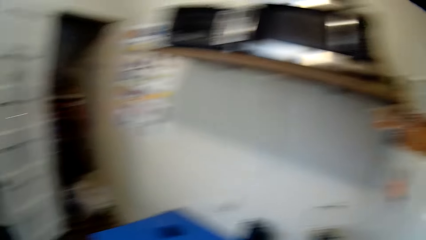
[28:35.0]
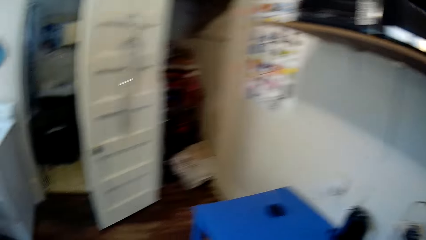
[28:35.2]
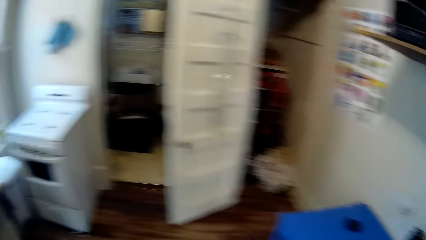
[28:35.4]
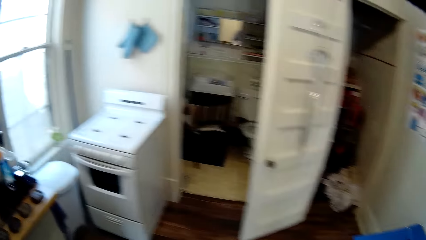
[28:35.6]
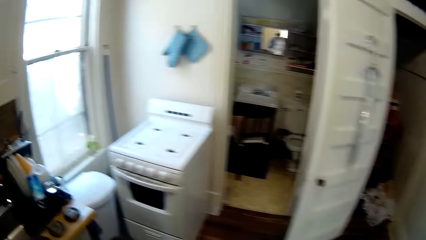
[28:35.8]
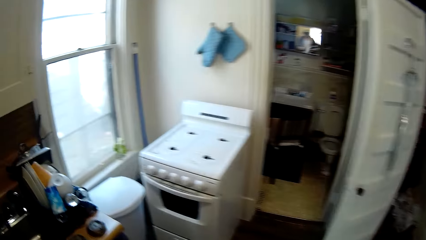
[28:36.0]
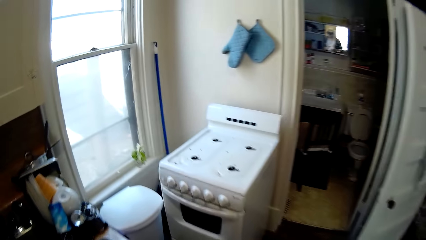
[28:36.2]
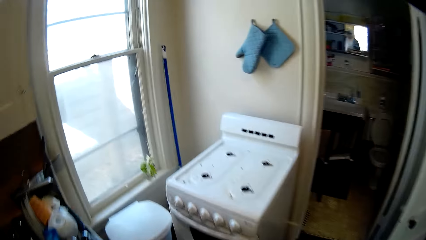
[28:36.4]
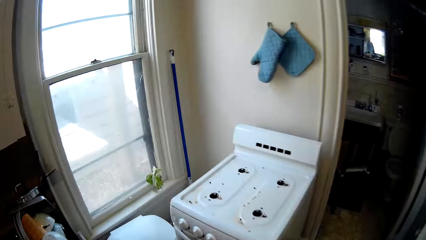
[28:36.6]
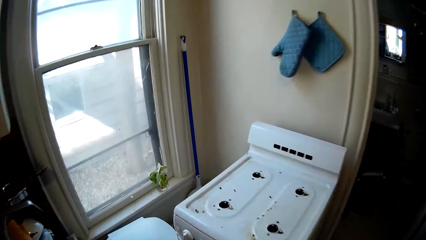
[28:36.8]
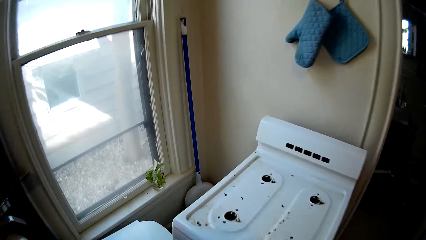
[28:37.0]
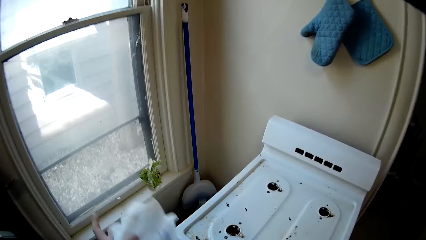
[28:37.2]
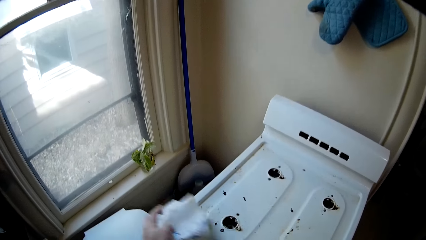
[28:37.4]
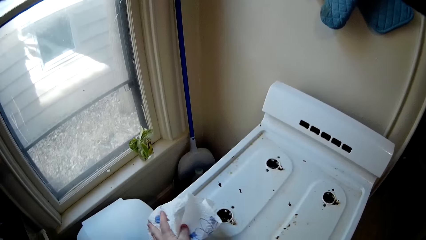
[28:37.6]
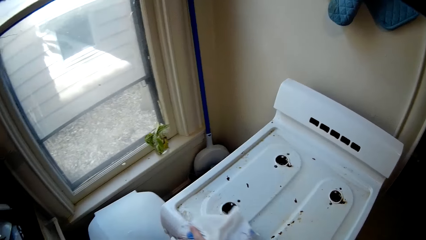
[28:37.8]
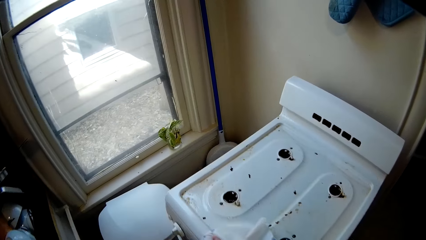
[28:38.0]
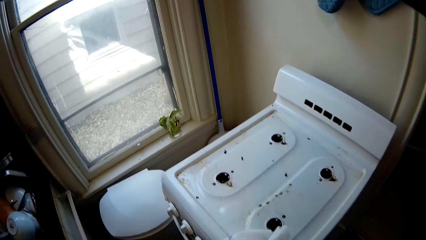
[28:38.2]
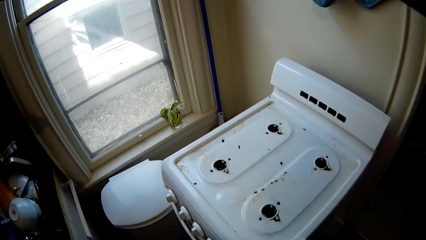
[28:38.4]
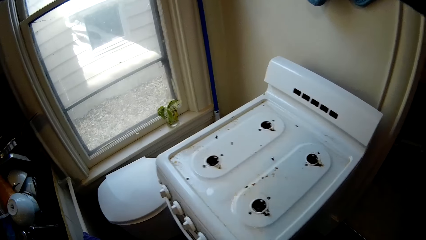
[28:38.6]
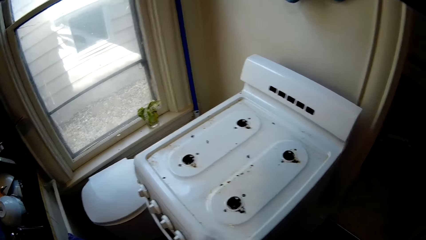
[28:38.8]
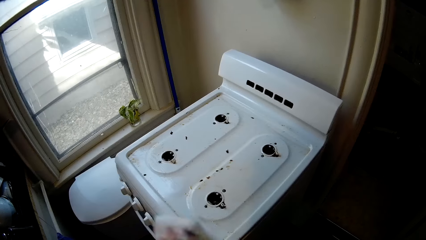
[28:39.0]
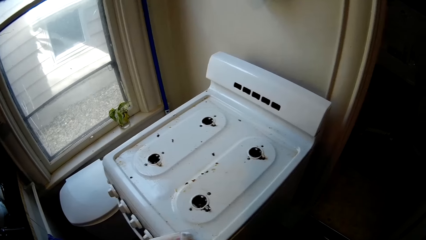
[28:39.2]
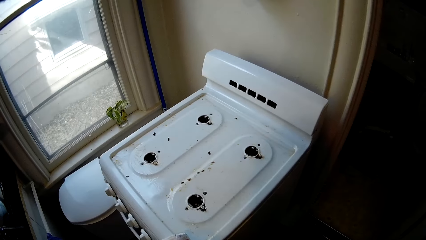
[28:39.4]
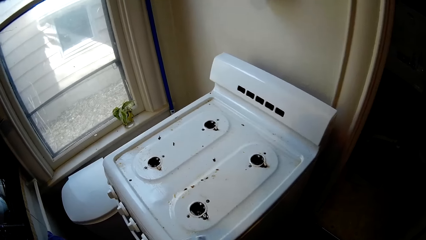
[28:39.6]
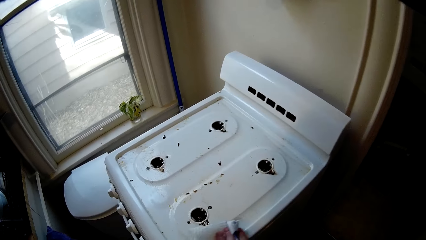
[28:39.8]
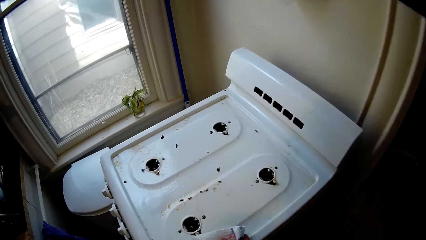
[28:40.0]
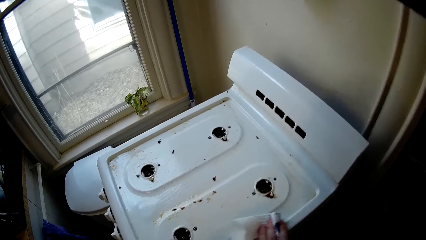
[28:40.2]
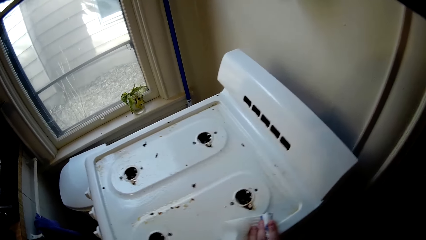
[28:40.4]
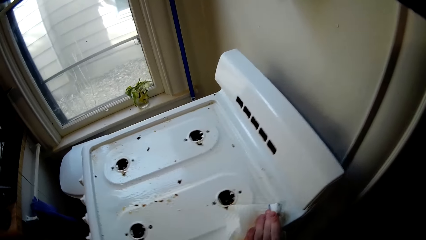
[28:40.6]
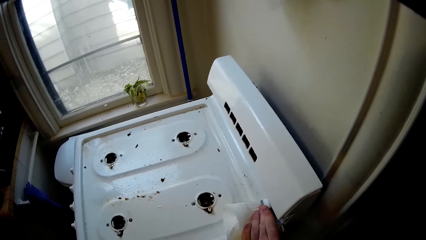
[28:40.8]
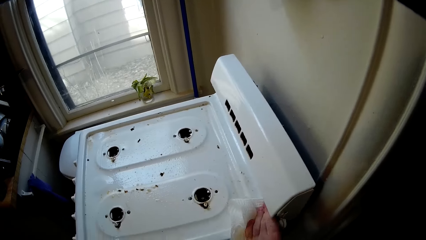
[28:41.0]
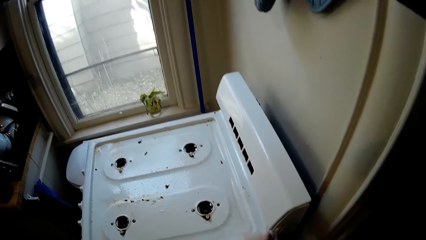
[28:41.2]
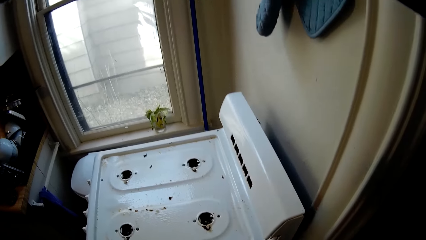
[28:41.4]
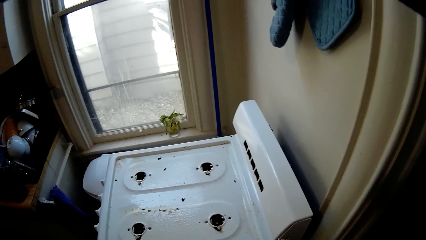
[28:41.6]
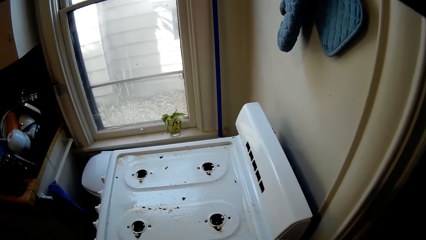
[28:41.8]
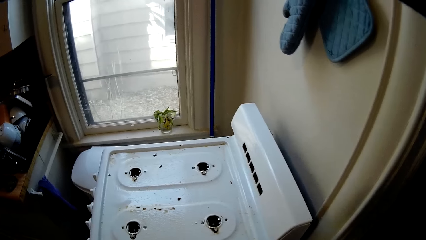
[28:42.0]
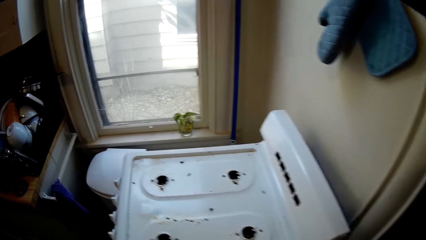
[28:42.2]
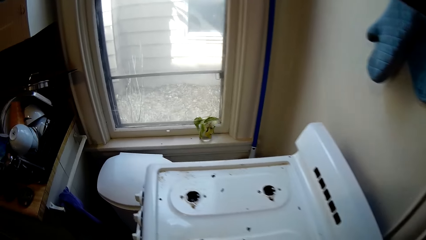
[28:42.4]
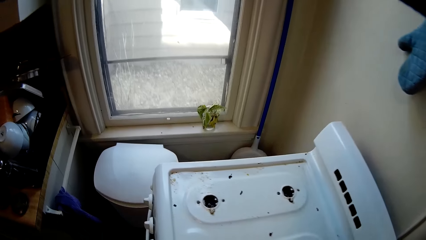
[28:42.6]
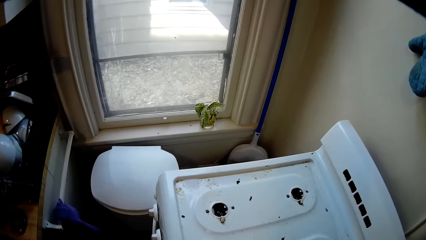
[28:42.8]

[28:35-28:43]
The camera wearer puts the tissue paper roll on the fridge. They wipe the gas cooker or electric cooker with the tissue paper.

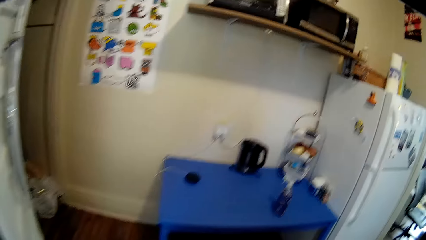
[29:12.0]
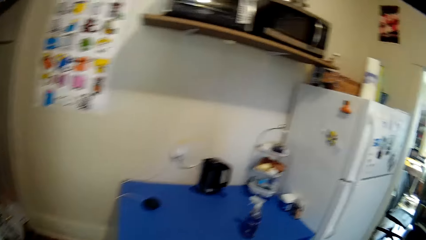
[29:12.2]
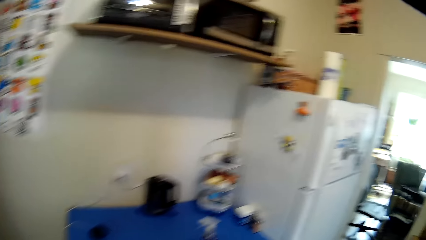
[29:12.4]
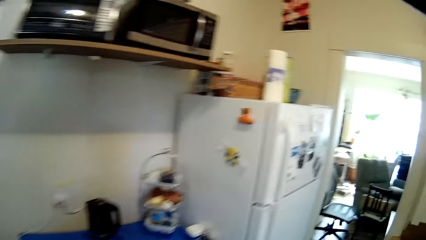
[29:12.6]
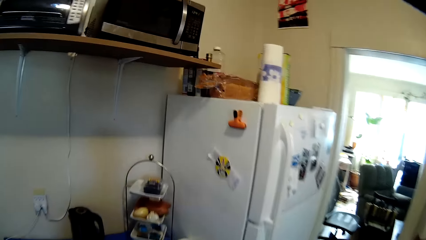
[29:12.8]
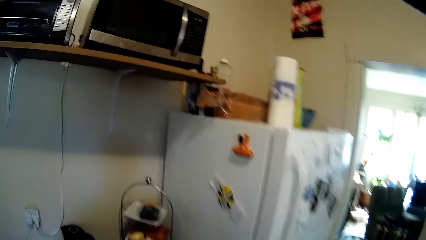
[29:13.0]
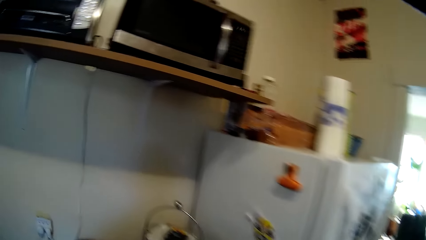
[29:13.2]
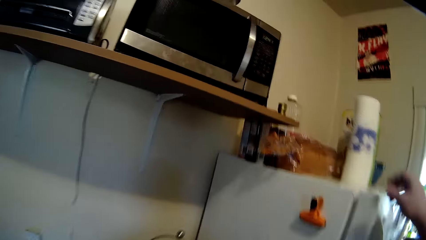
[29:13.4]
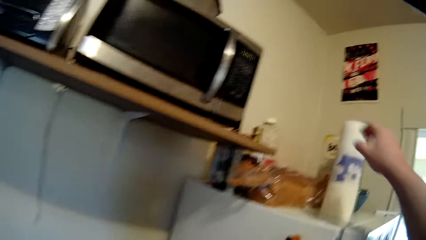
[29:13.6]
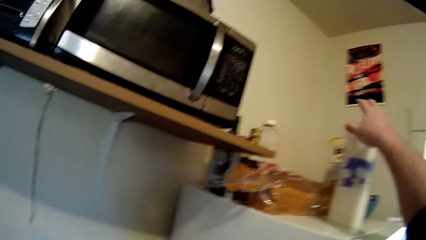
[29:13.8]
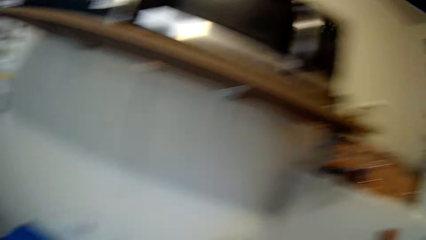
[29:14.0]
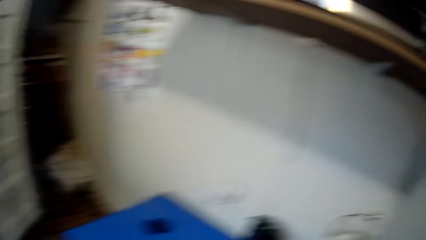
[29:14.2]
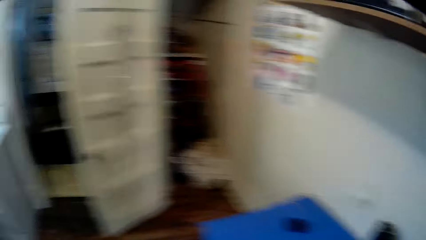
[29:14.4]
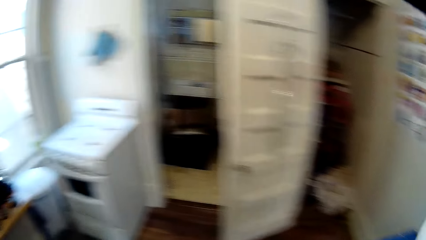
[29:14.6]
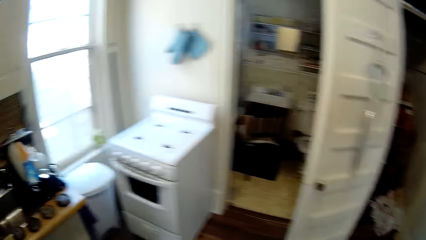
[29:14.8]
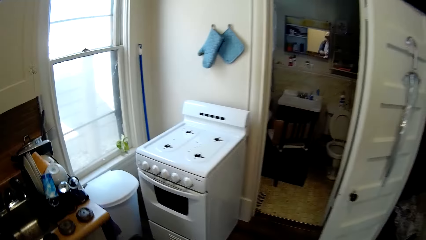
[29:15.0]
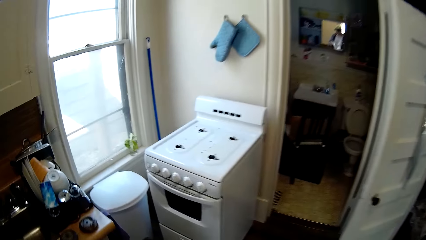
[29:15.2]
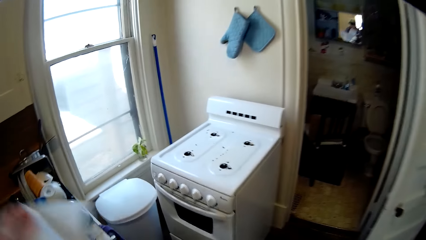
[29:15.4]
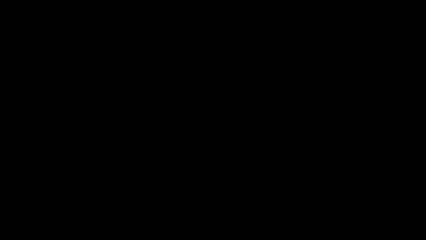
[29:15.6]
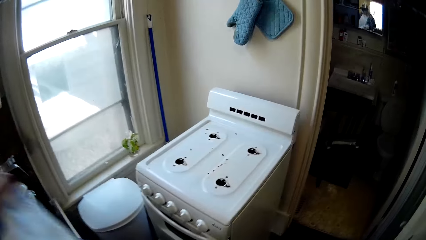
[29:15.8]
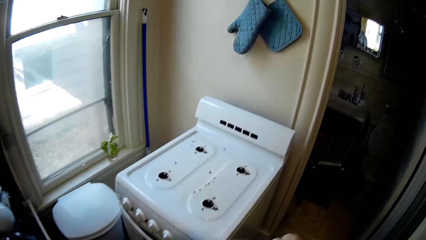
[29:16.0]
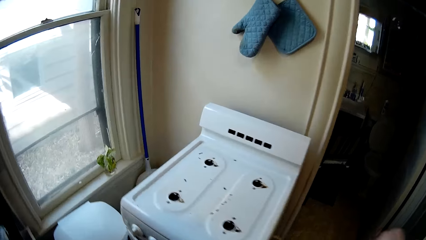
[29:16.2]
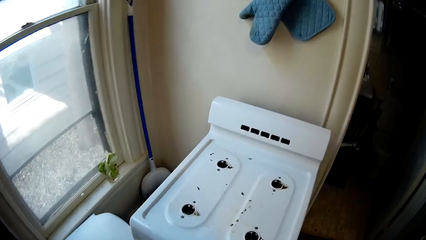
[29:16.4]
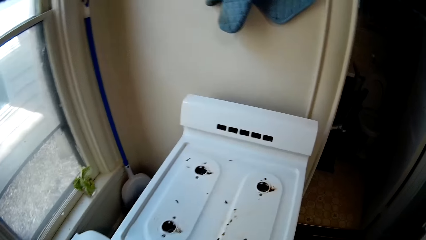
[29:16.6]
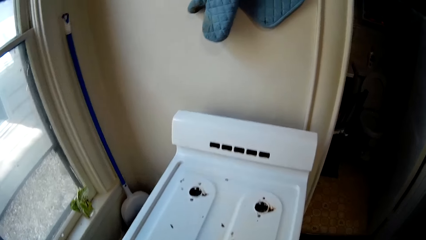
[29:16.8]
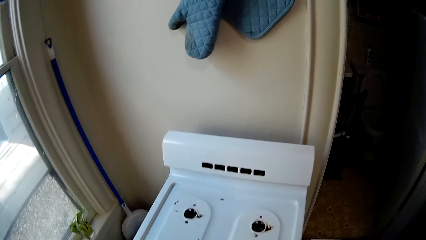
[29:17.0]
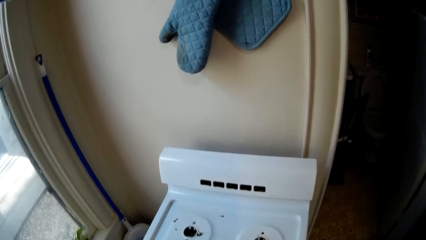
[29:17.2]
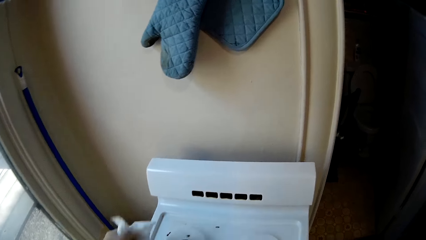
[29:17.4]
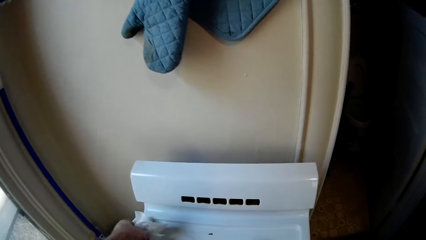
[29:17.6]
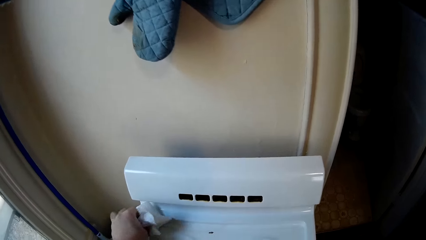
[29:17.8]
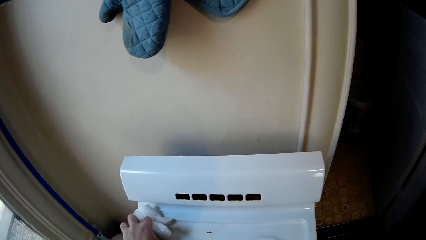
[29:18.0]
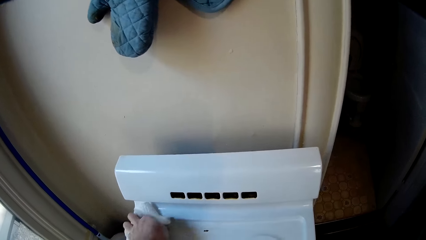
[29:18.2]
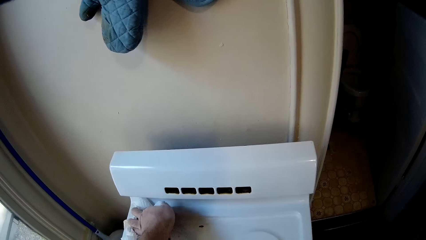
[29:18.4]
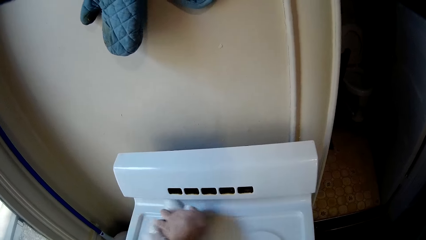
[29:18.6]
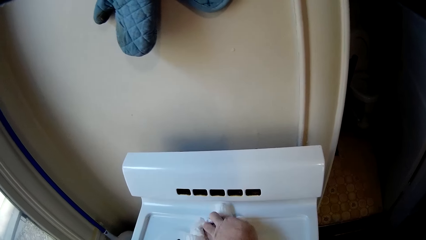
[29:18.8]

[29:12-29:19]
The camera wearer picks up a roll of tissue paper on top of the fridge. They cut a piece of tissue paper. They wipe the gas cooker or electric cooker with a piece of tissue.
